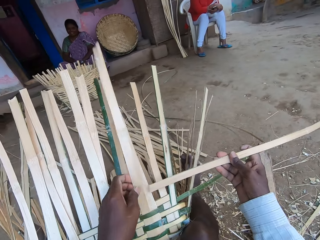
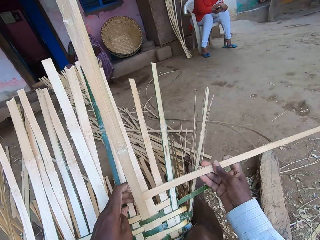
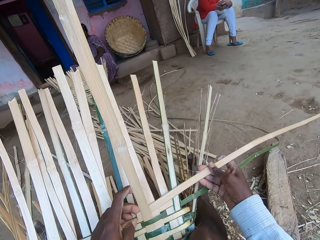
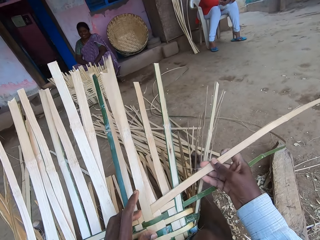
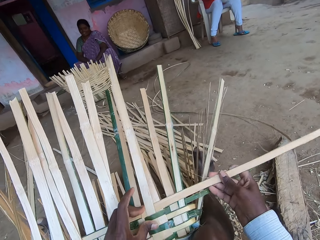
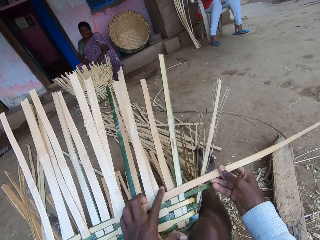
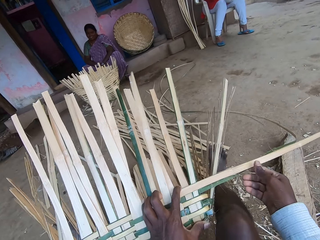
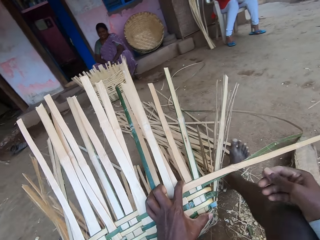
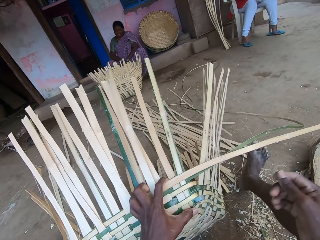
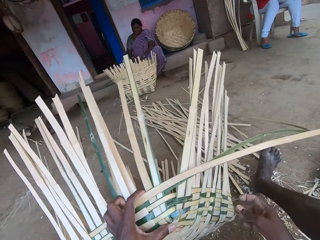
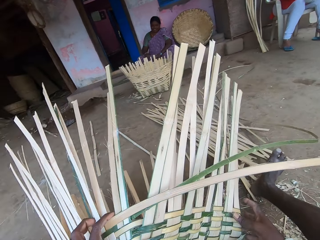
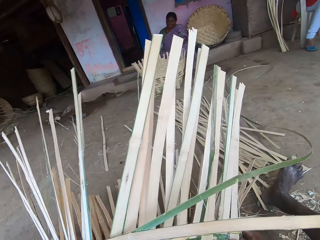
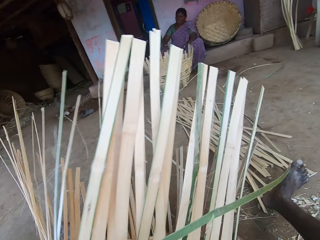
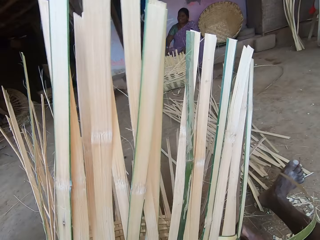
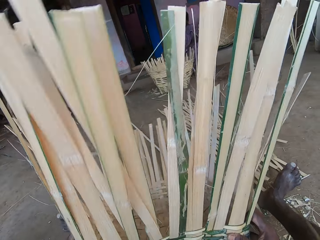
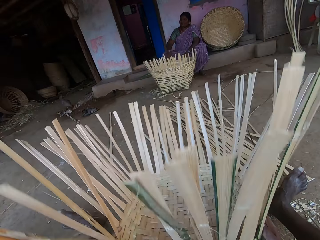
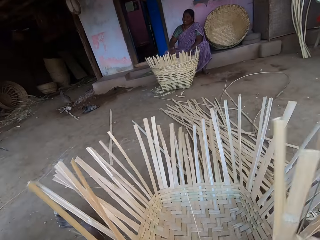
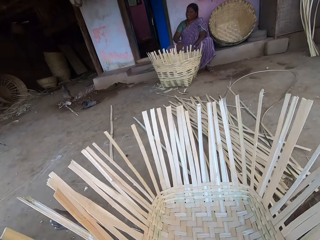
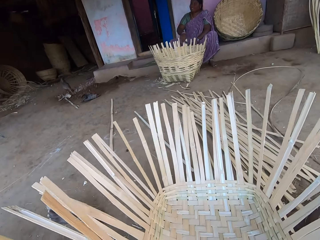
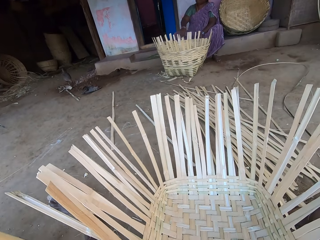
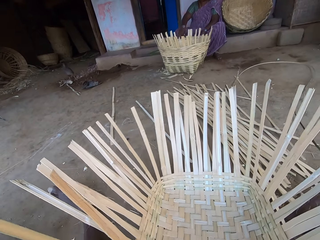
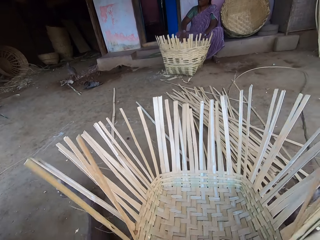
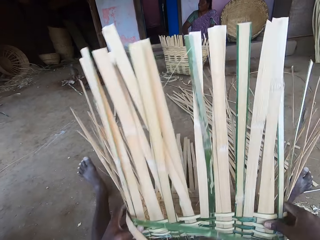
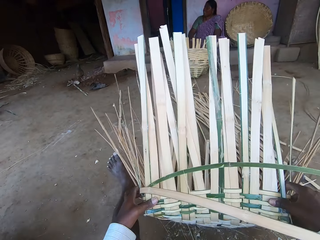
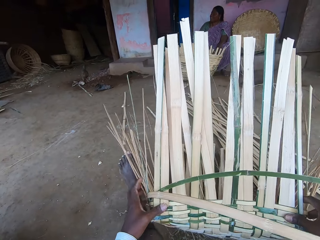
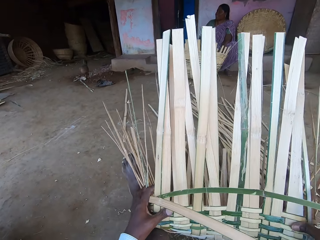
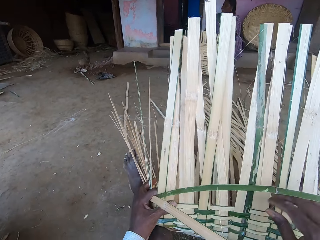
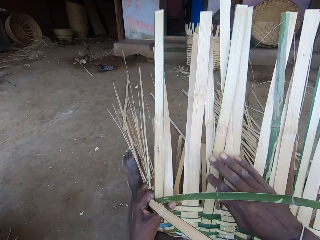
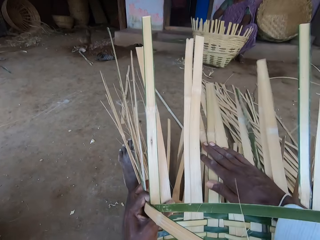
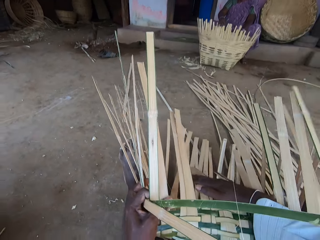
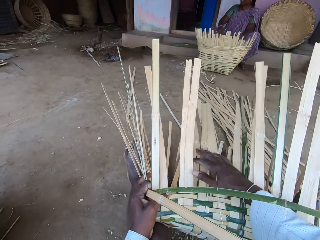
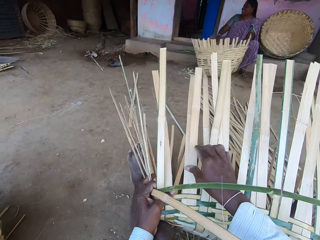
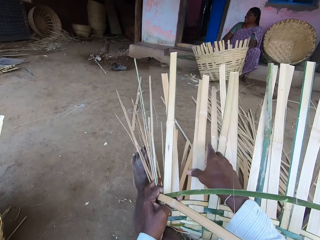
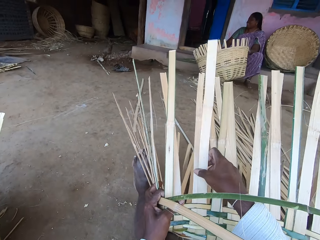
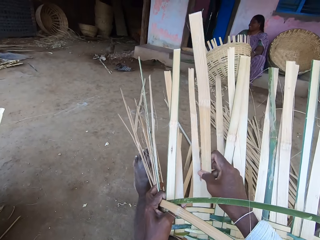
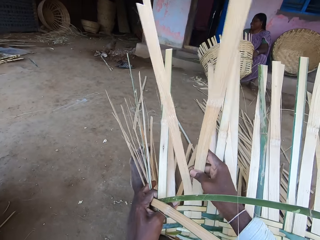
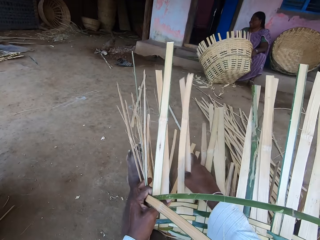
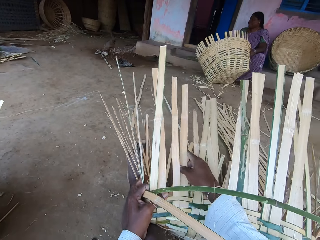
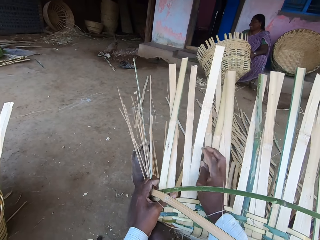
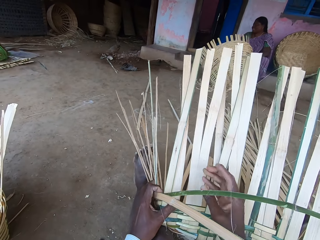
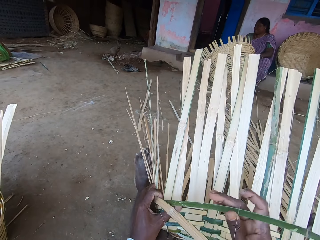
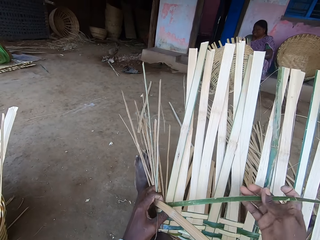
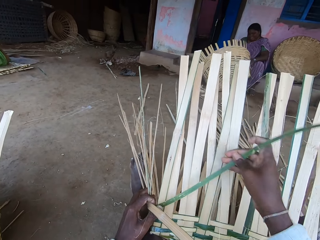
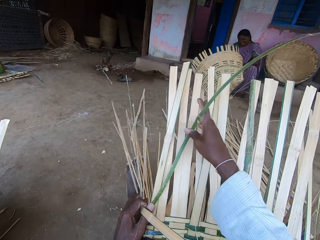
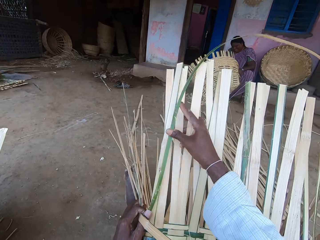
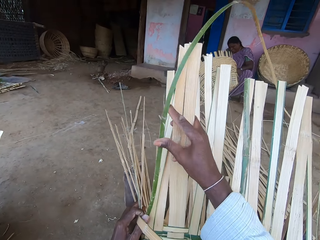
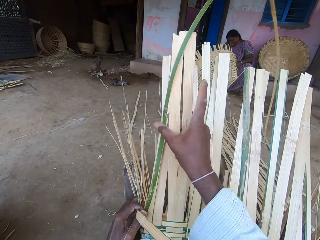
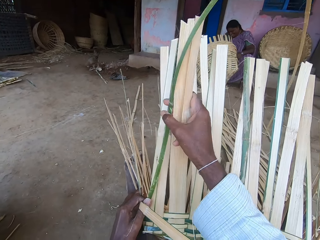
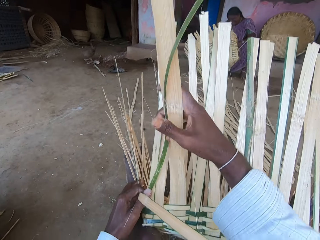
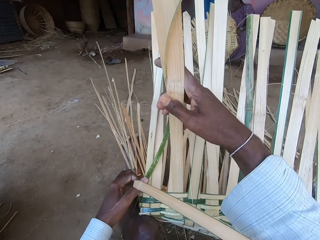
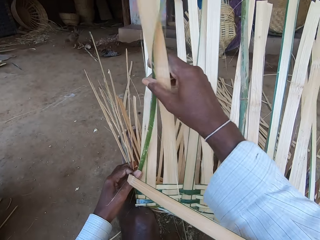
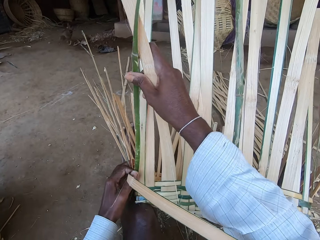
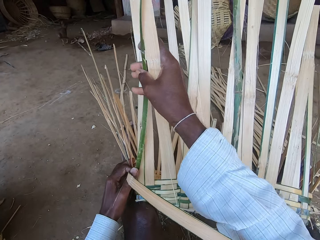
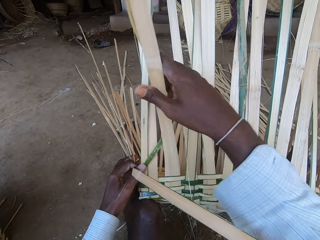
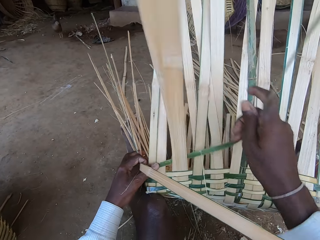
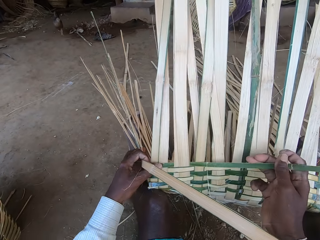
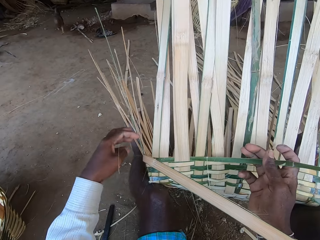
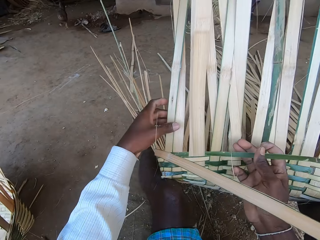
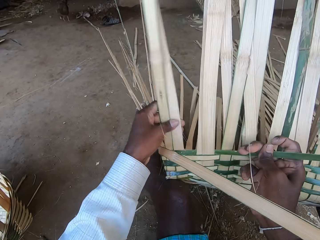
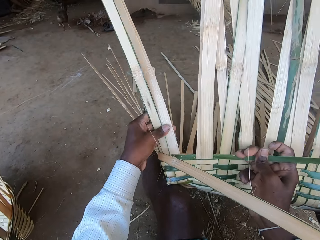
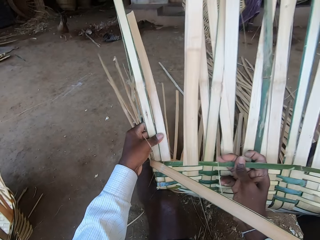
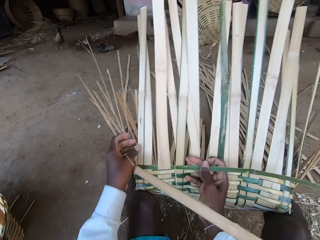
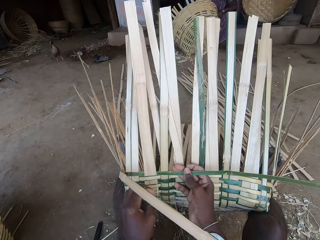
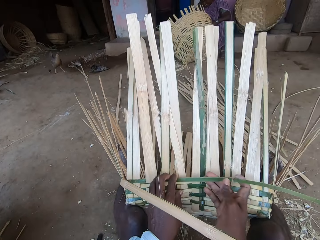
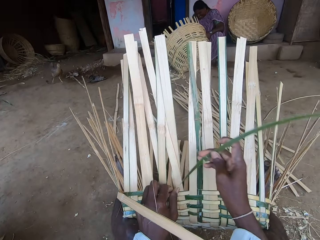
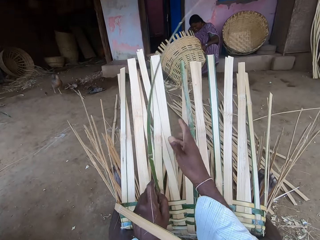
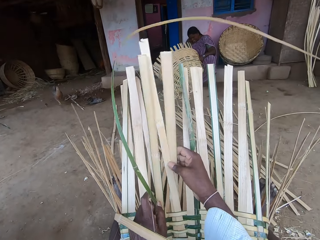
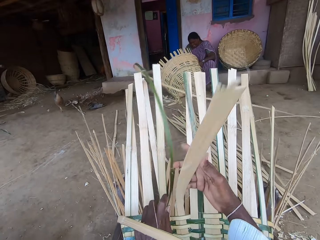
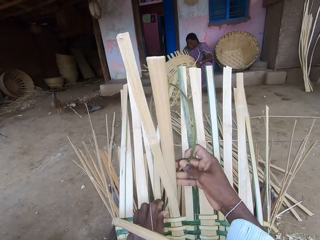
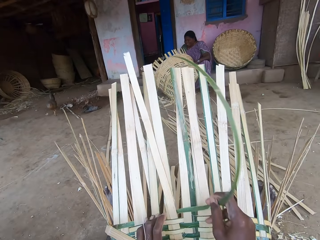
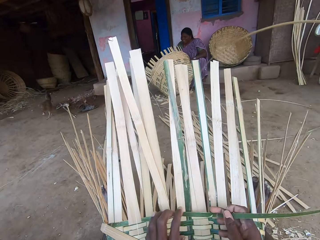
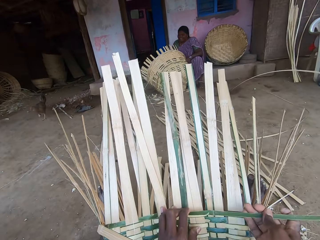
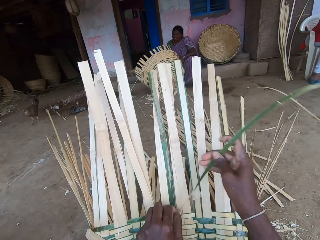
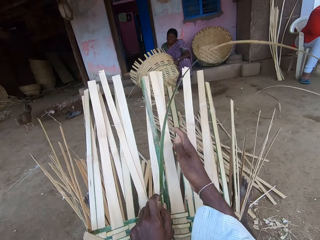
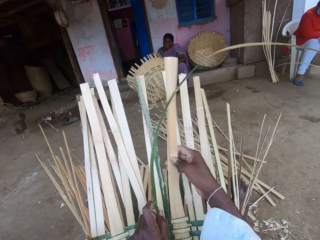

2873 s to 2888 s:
The camera wearer weaves a basket. He puts the bamboo strip into the basket with his right hand. He turns the basket around with both hands. He talks with a person. He pushes the basket down with his right hand. He straightens the basket. He weaves the basket with the bamboo strips in both hands.

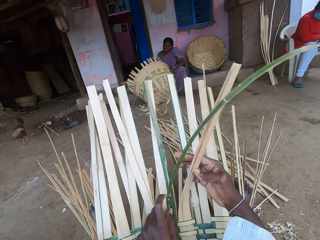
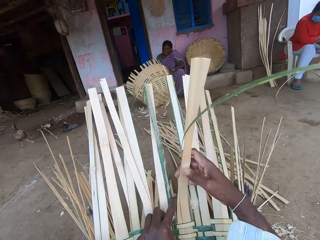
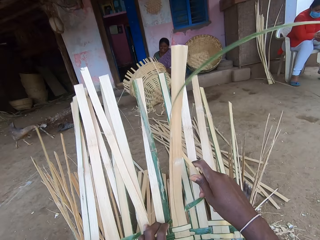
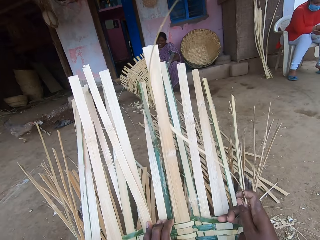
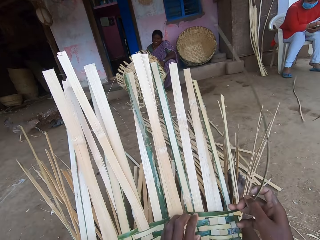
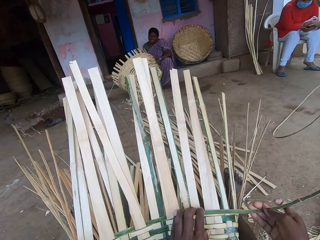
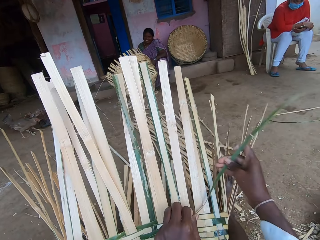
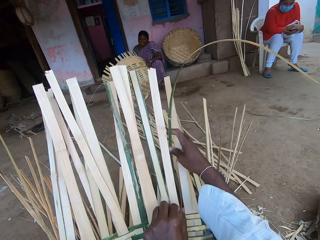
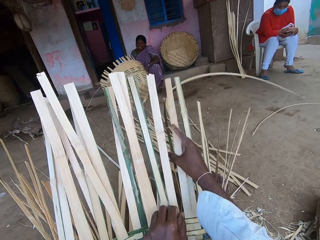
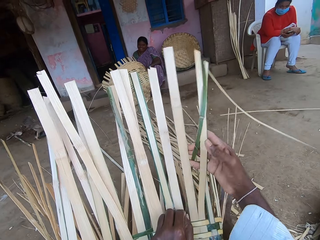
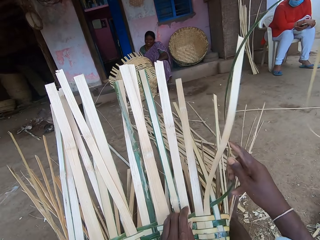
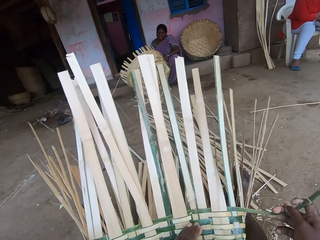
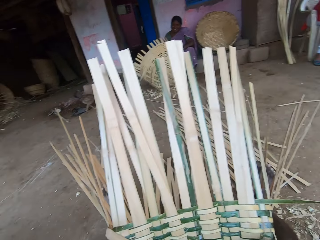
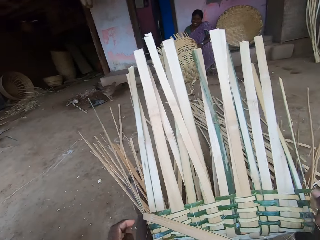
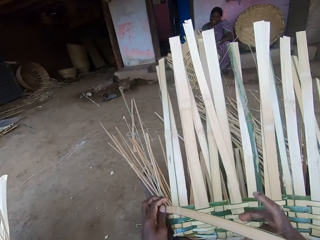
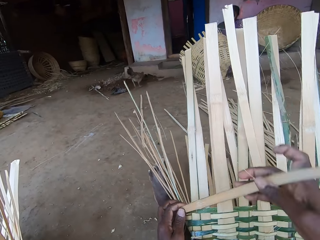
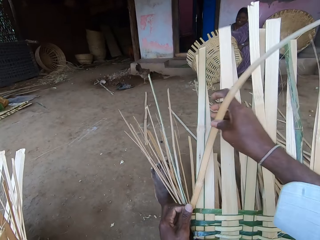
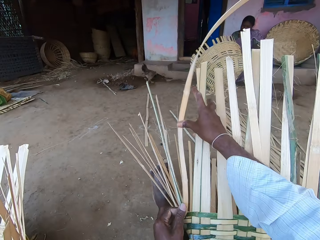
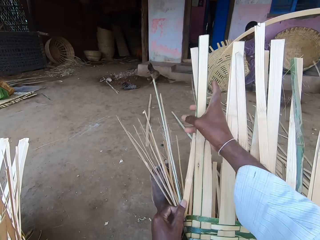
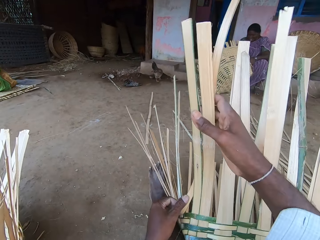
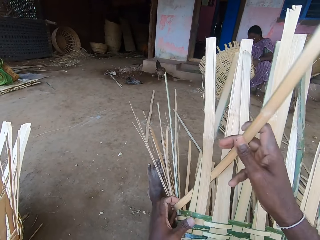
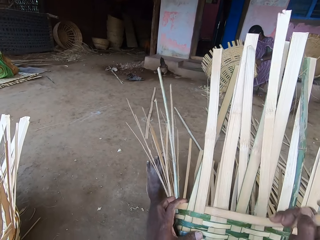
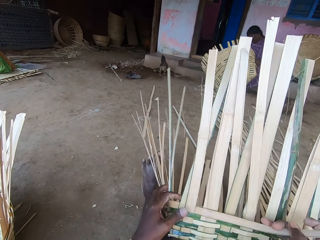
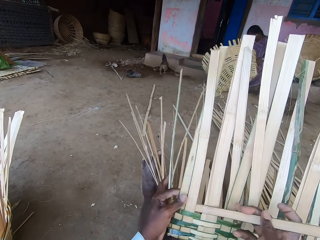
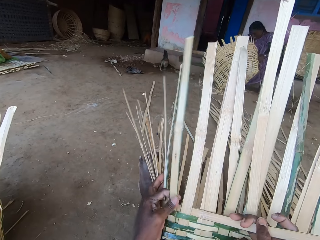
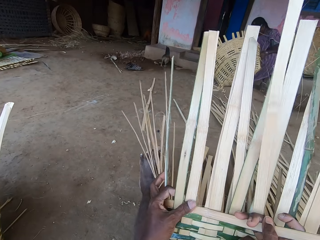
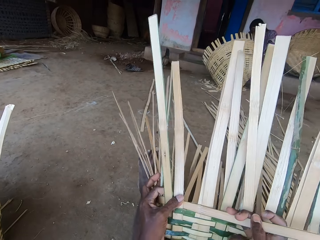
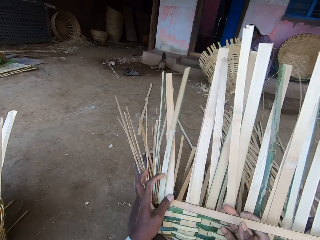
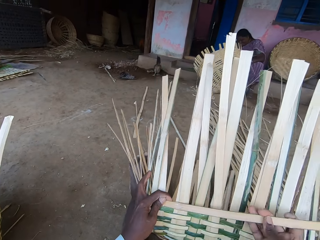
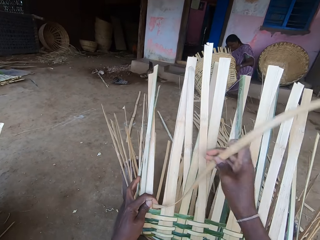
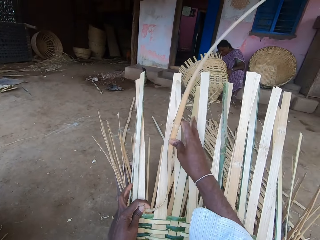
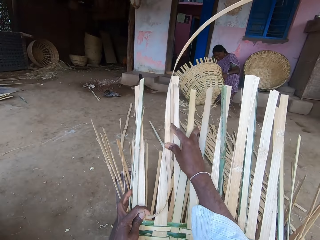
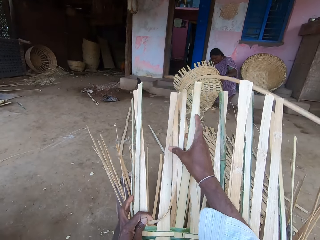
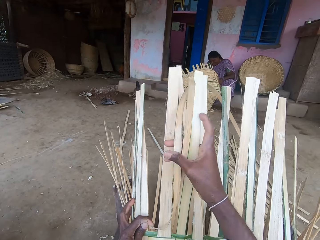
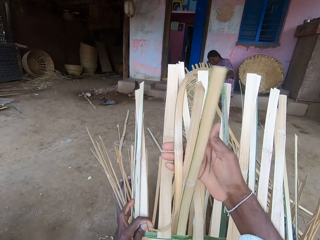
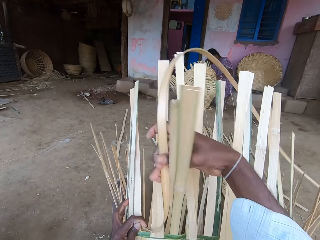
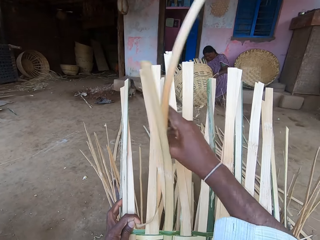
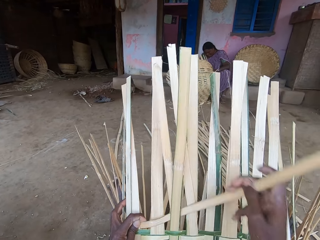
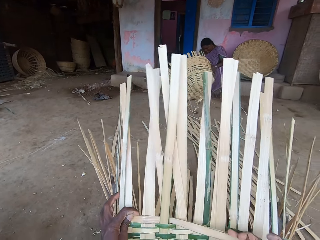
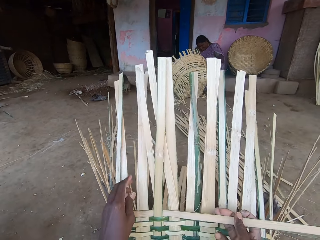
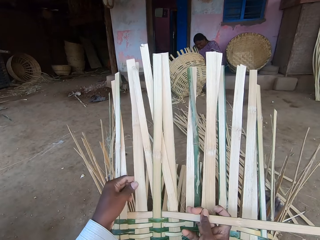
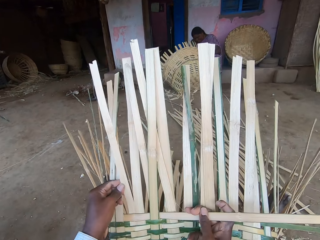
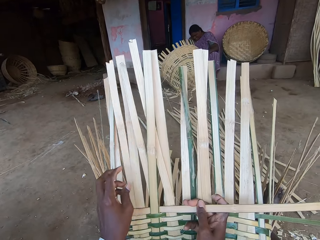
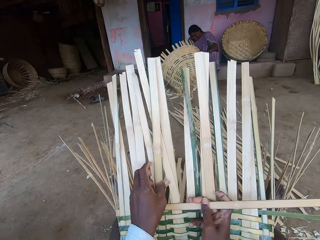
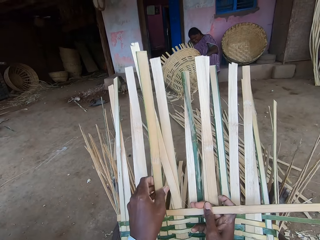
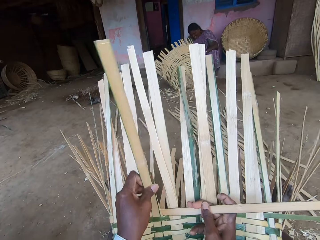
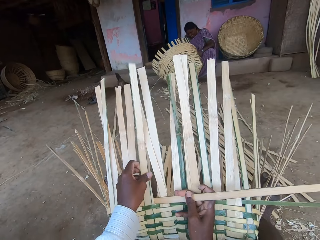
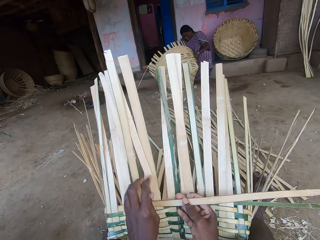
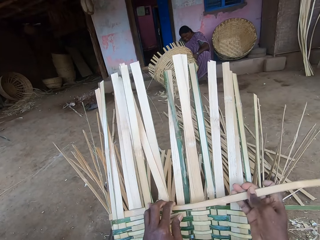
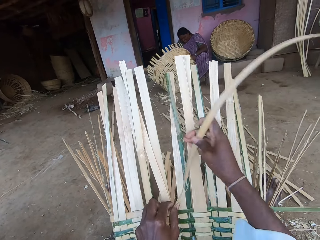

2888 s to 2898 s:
The camera wearer weaves a basket. They weave the basket again.
